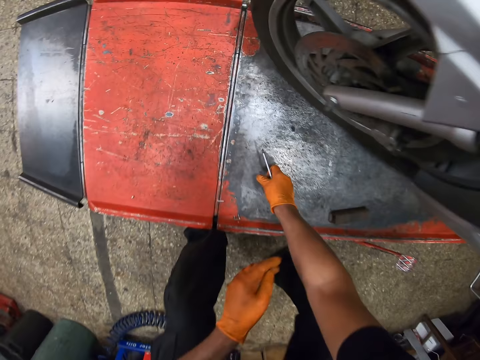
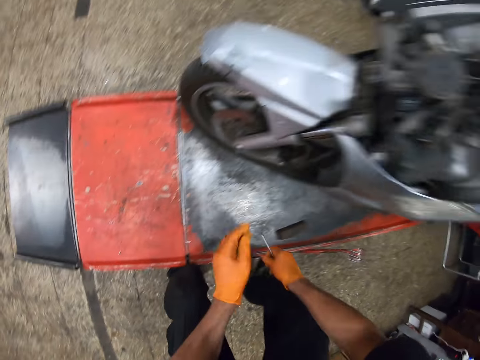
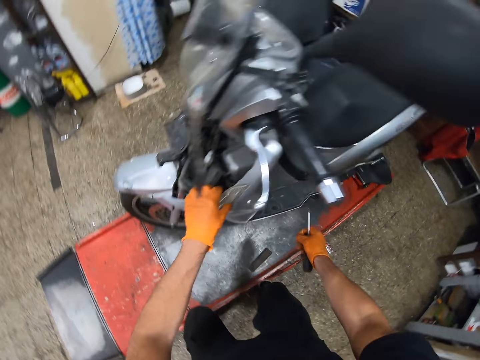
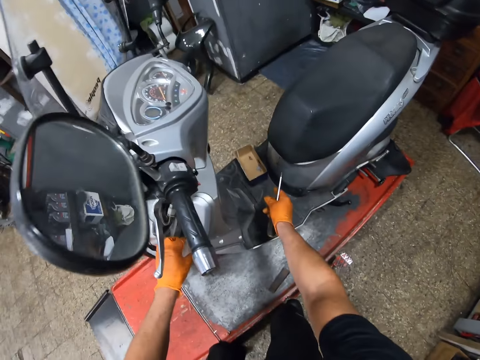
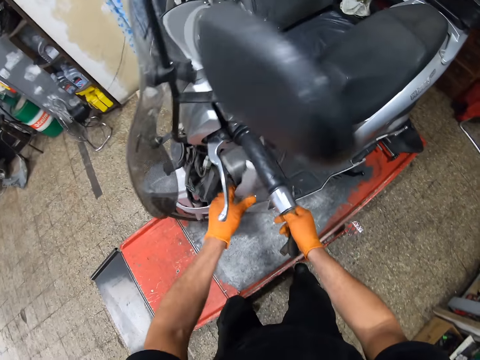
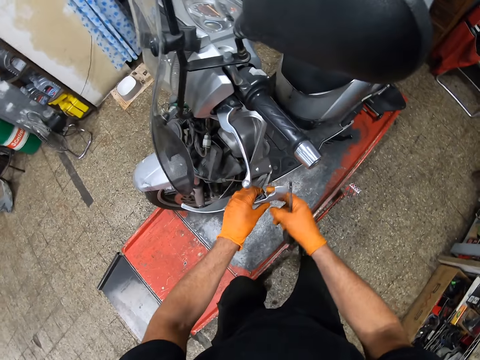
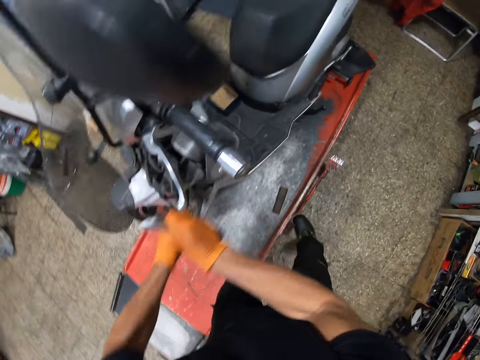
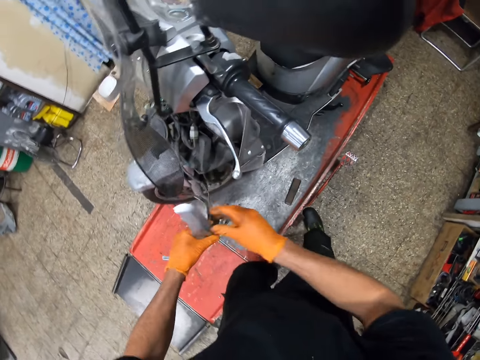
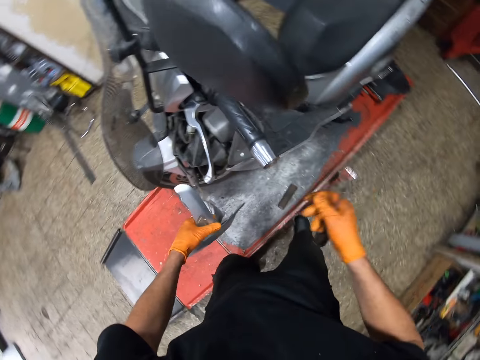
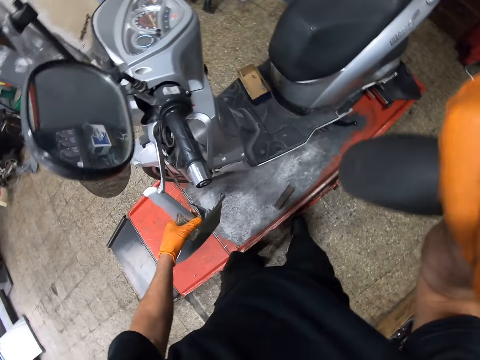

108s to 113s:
The camera wearer picks a screw with the right hand. He holds the front protection plate with the left hand. He drops the screw into the carton box. He pulls the front protection plate or plastic using both hands. He removes the plastic with his hands. He lifts the right hand towards the face.
